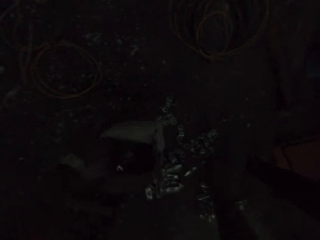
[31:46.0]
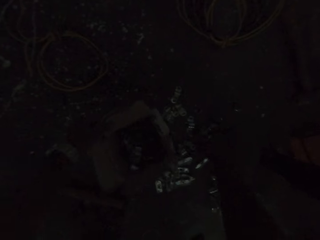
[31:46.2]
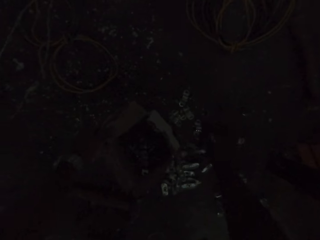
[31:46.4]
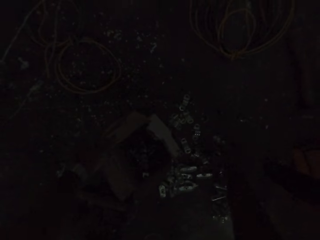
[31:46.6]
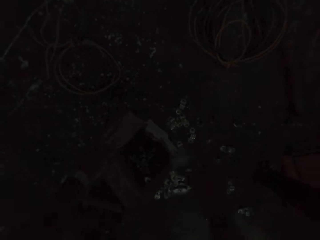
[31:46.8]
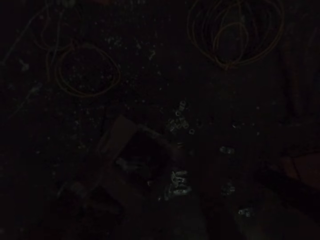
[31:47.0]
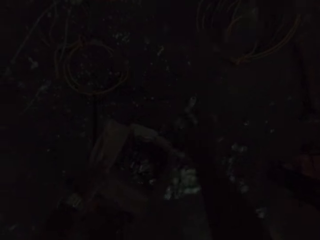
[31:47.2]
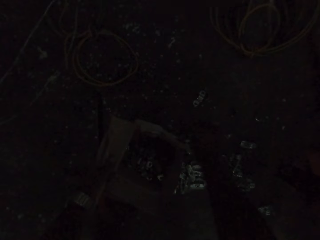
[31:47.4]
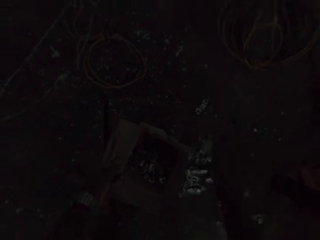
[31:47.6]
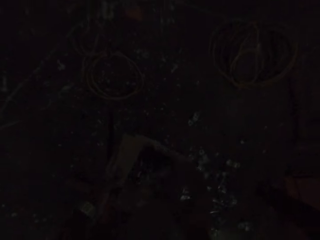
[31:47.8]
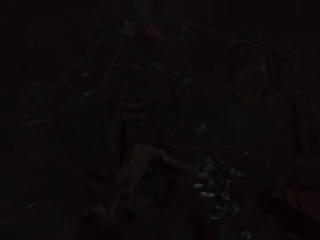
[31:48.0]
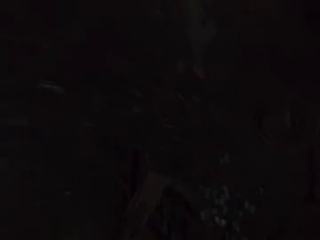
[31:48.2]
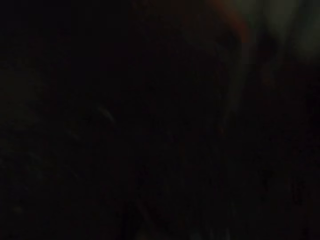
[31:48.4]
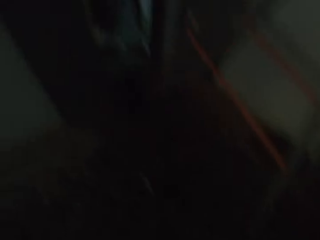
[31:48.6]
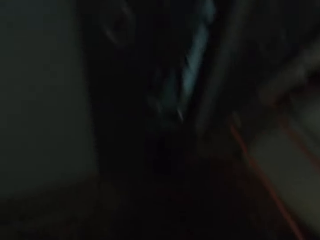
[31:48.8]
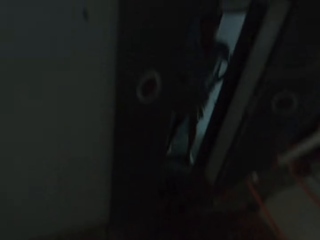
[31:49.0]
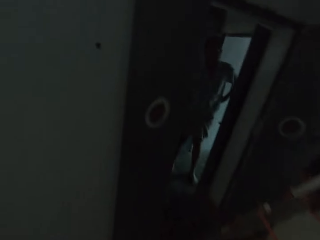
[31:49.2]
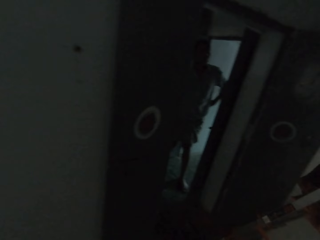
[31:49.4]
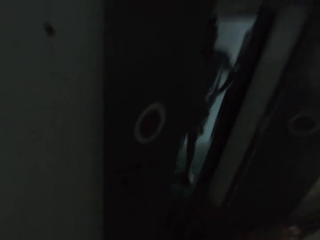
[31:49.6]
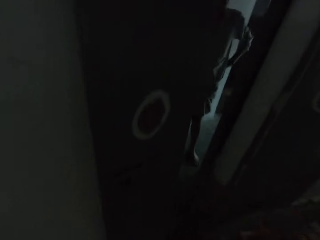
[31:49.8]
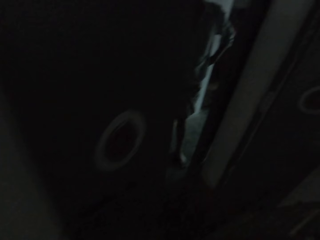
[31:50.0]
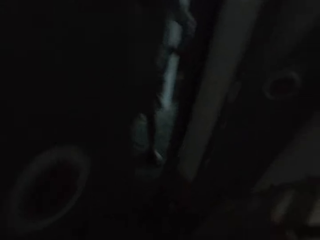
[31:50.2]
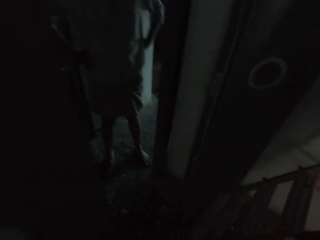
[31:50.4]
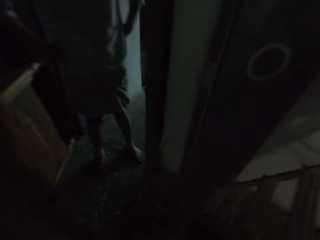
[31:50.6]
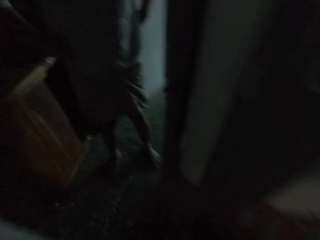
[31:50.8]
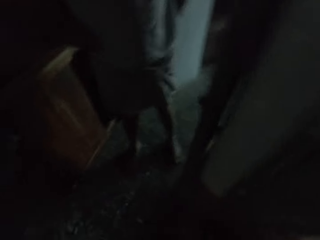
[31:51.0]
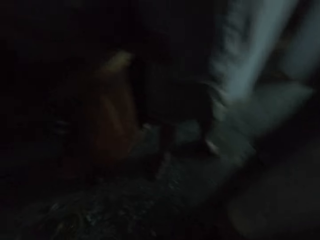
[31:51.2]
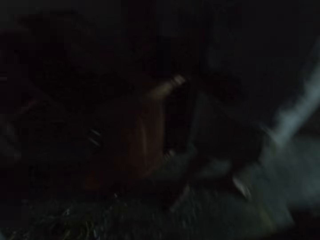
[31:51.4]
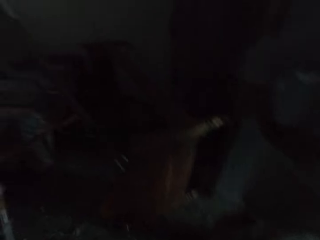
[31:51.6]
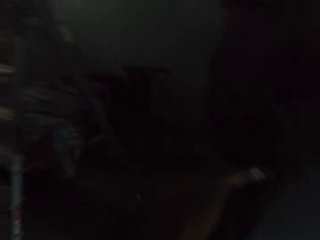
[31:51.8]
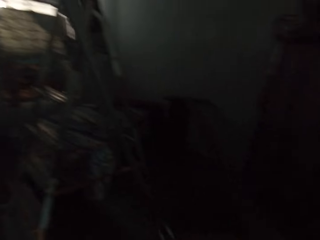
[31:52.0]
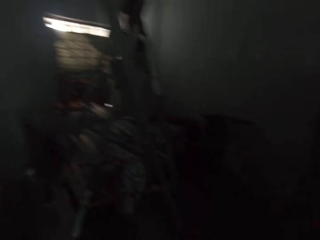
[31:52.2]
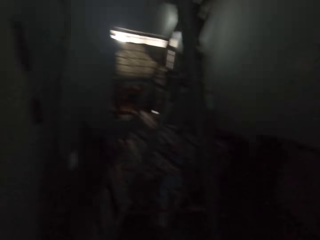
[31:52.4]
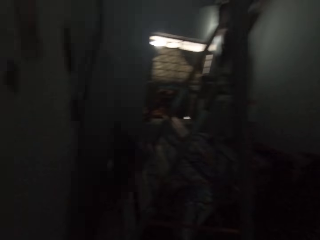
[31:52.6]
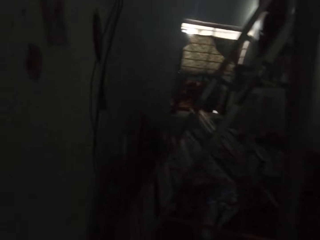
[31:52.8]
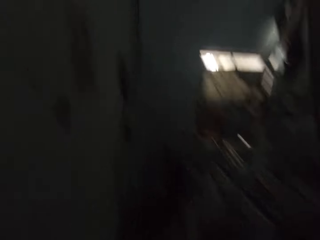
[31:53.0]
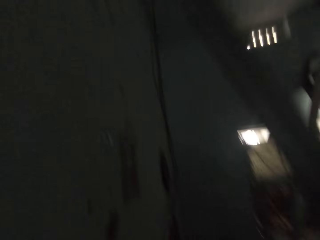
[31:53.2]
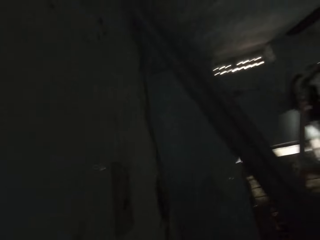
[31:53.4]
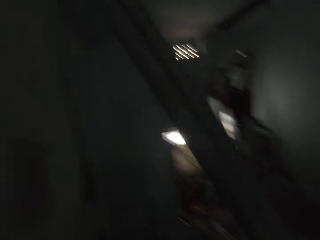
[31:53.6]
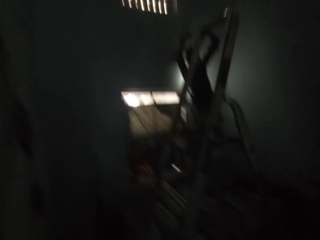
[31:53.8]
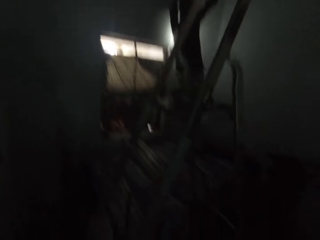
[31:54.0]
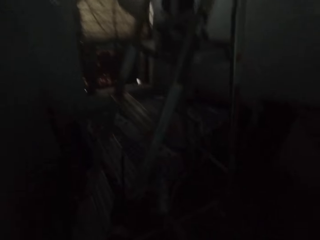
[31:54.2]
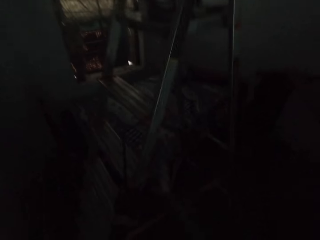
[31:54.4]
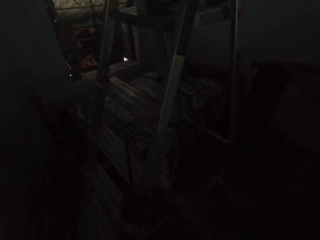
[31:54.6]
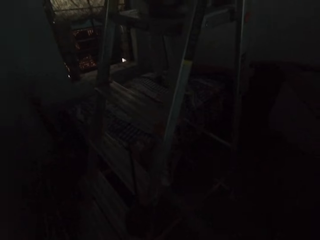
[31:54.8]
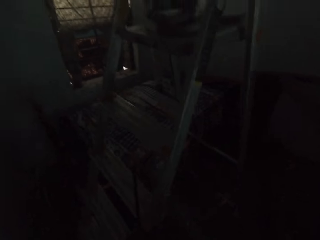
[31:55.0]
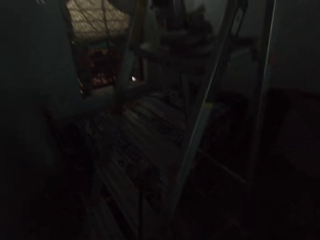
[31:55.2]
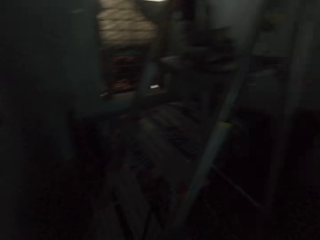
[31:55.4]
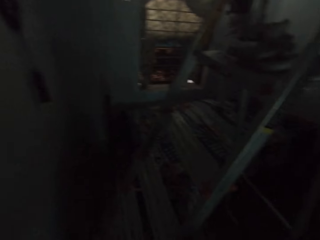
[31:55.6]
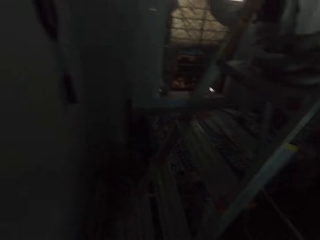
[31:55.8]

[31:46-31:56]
The camera wearer picks some screws from the floor with his right hand. He drops the screws in the pack in his left hand with his right hand. He picks the screws from the floor with his right hand. He drops the screws in the pack in his left hand with his right hand. He walks to a room from the room. He walks past a man. He pulls a ladder on the floor with his hands.

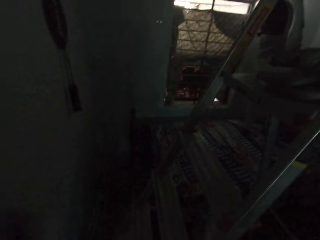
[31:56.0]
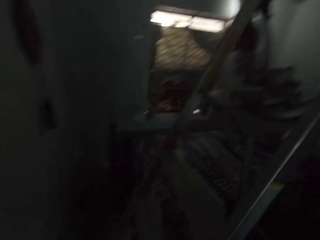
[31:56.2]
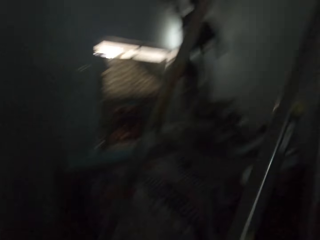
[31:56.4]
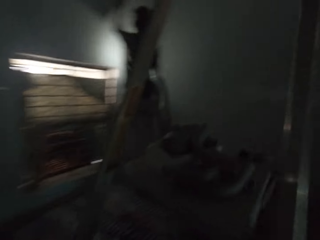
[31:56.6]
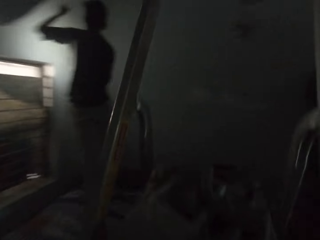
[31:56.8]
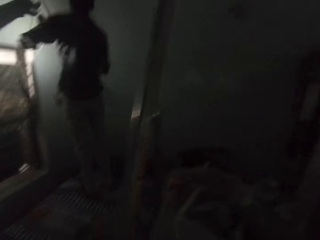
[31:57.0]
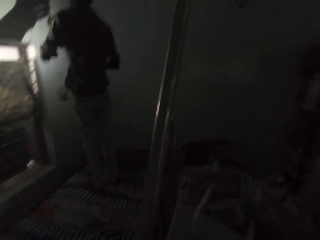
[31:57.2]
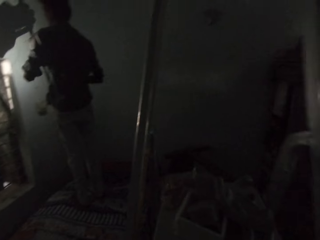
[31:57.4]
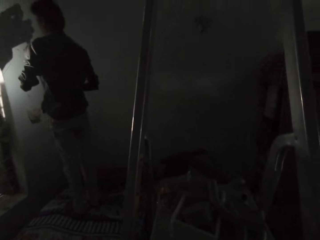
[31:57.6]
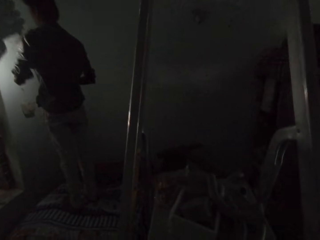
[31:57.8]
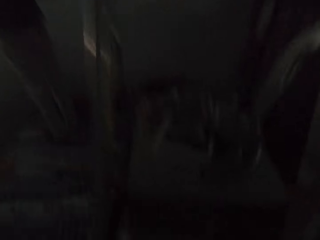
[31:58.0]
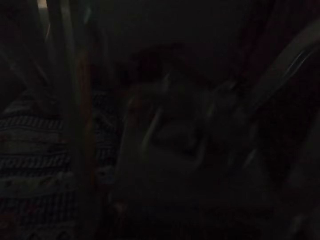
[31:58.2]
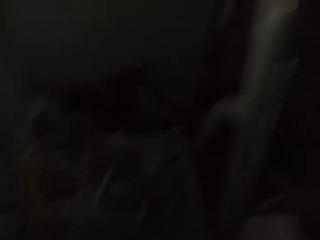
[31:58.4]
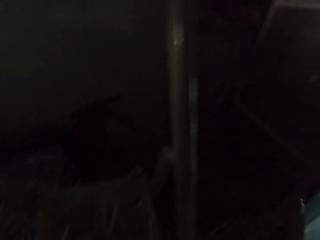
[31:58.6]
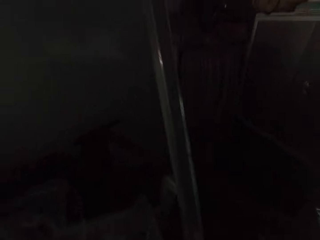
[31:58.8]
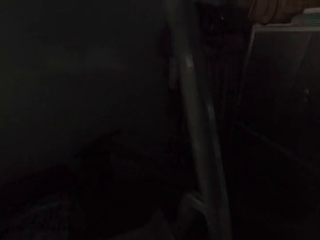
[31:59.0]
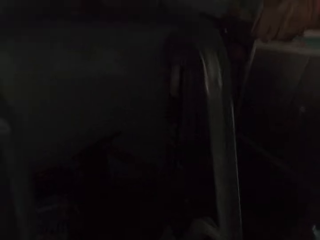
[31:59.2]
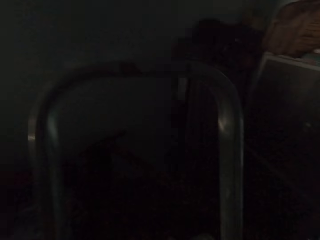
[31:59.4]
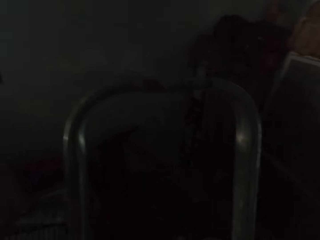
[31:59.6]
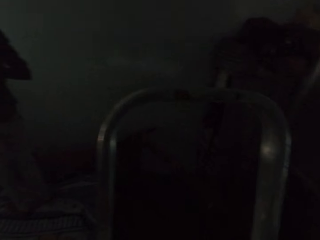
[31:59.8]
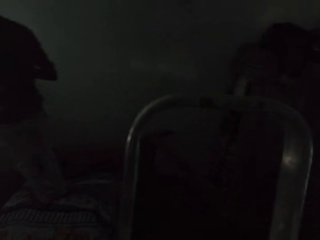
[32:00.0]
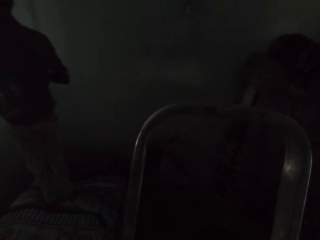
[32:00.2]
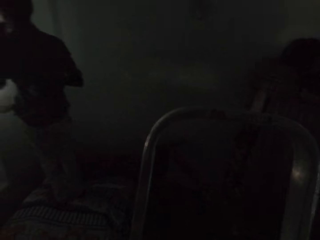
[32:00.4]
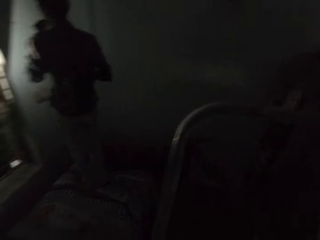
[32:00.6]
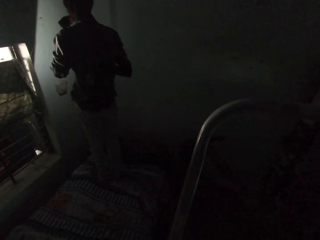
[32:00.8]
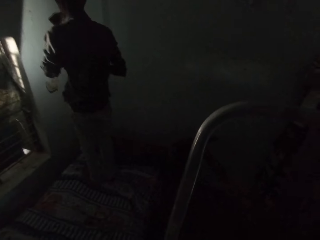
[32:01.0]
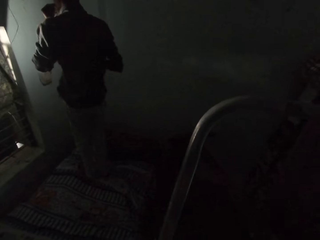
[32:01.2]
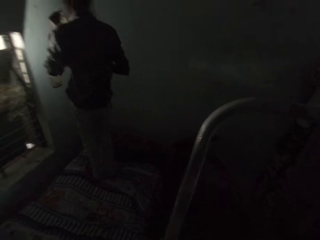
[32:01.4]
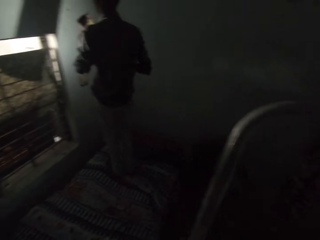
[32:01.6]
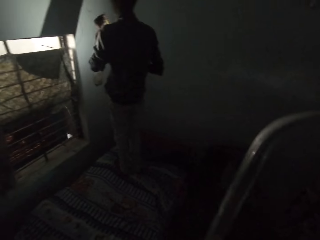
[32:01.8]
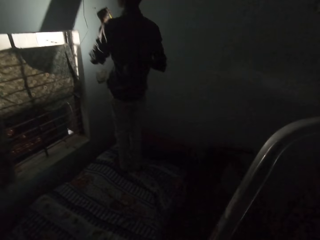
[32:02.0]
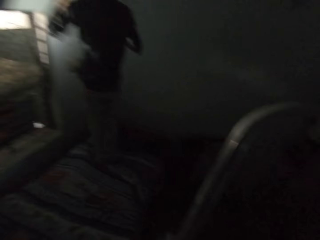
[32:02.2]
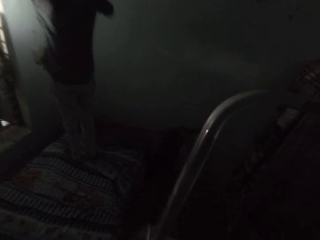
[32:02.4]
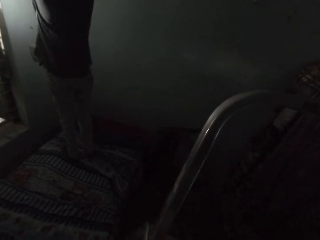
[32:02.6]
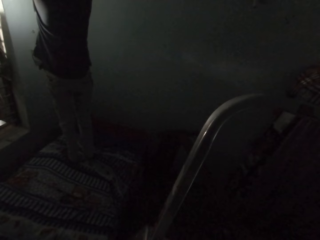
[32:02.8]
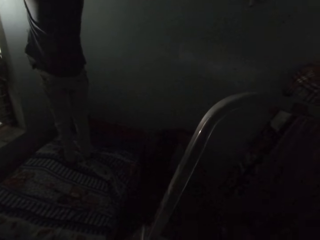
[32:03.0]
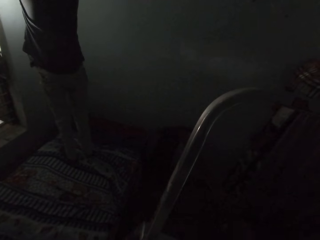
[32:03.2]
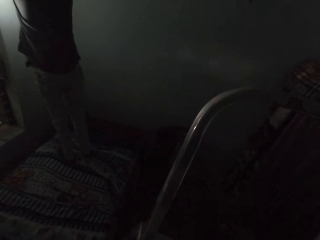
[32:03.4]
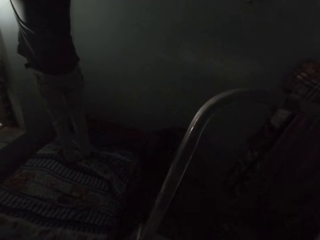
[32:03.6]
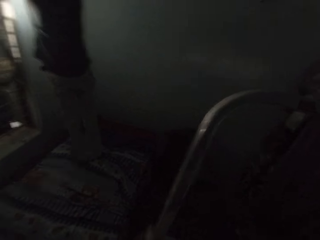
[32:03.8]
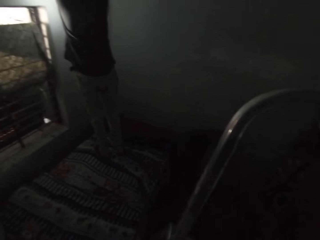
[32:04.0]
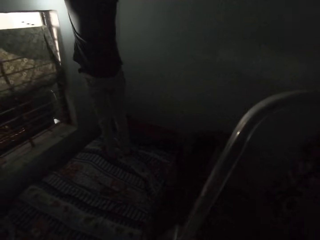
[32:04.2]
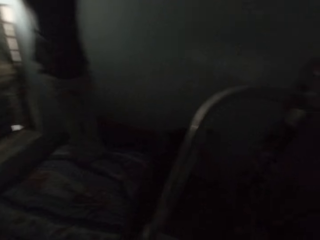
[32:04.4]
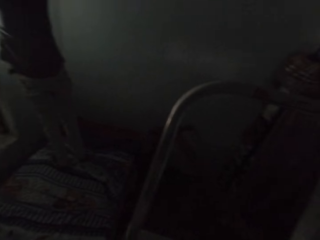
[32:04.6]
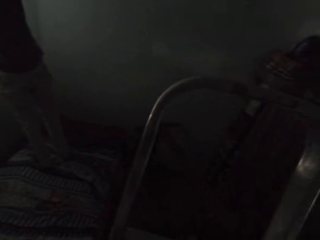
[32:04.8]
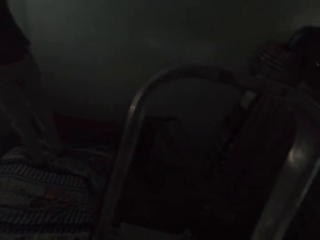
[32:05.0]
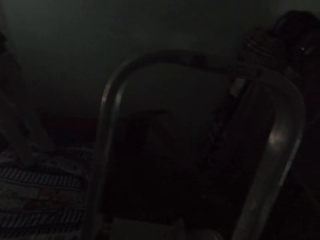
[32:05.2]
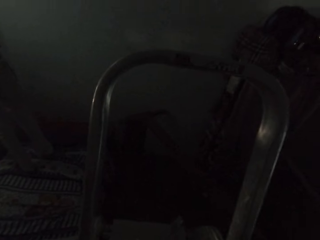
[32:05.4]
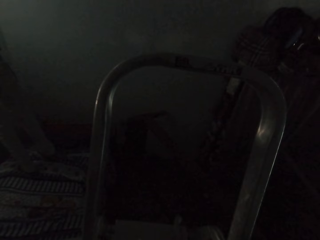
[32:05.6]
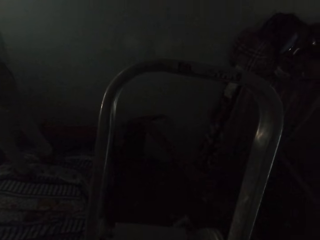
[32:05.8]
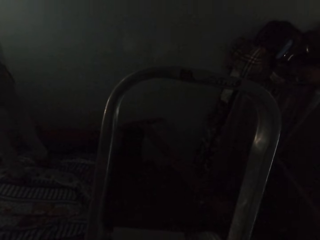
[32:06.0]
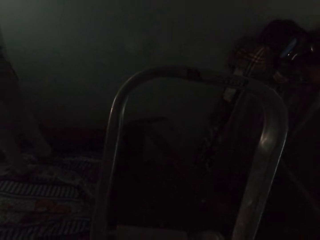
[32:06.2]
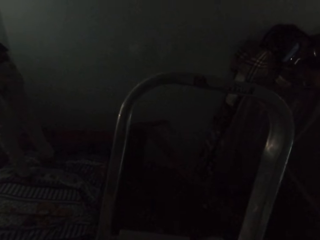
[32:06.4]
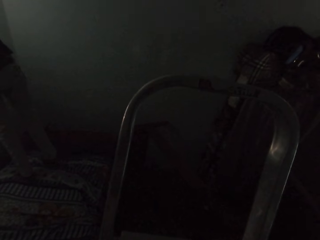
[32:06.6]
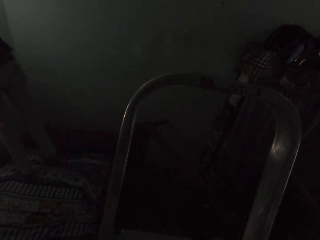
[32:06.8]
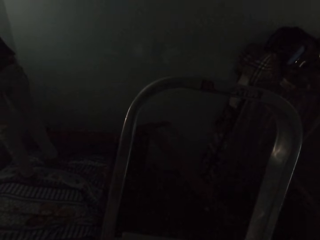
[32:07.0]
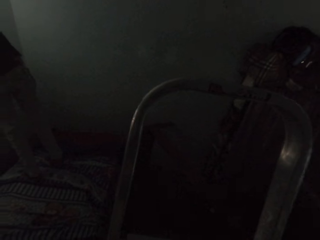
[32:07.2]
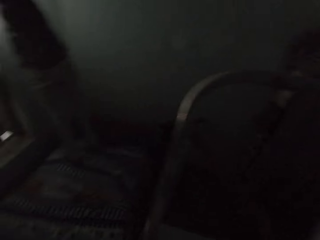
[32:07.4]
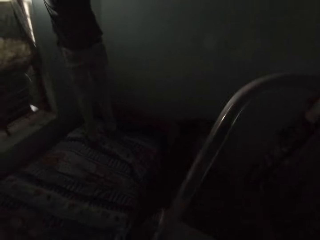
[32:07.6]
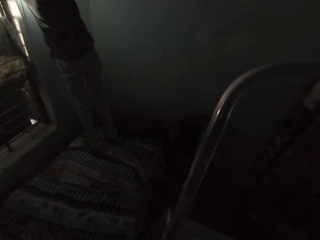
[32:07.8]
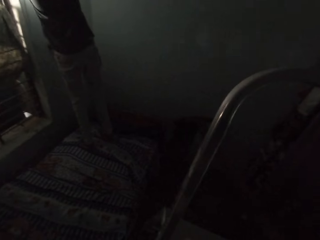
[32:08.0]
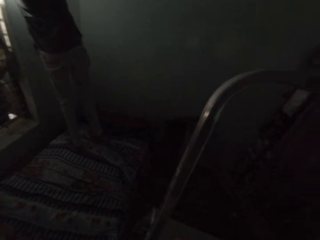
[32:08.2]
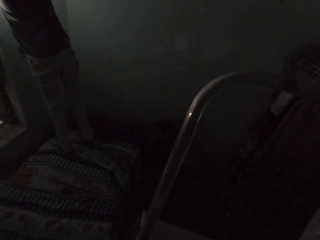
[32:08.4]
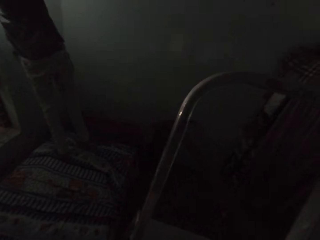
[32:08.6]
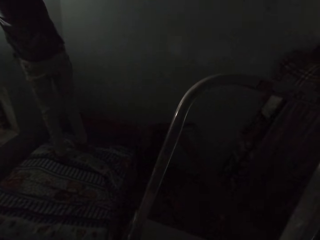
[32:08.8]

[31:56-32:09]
The camera wearer looks around. A man moves his hands. The camera wearer looks around. The man raises his hands. The camera wearer looks around.
